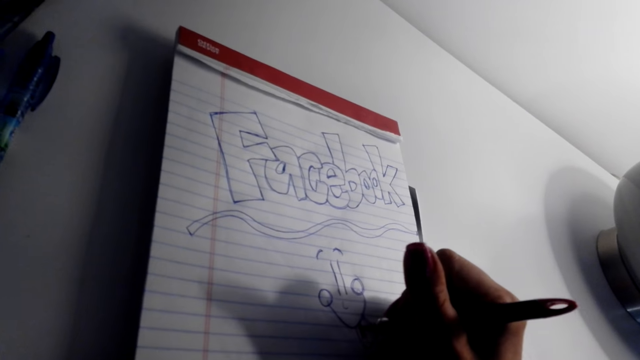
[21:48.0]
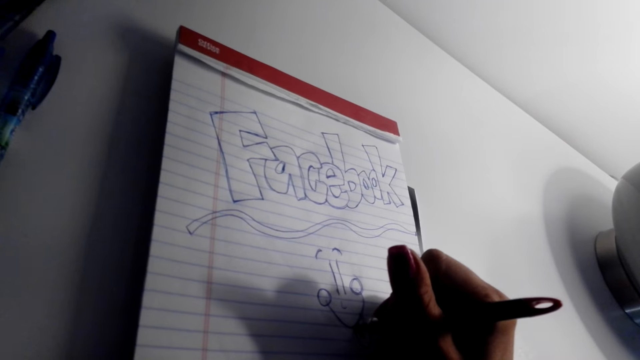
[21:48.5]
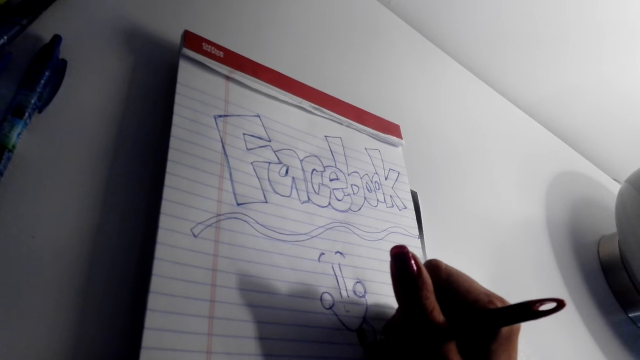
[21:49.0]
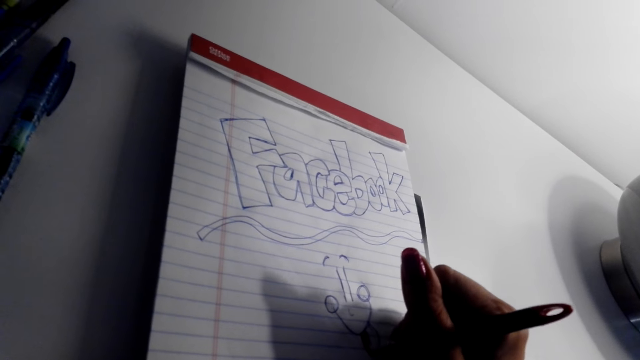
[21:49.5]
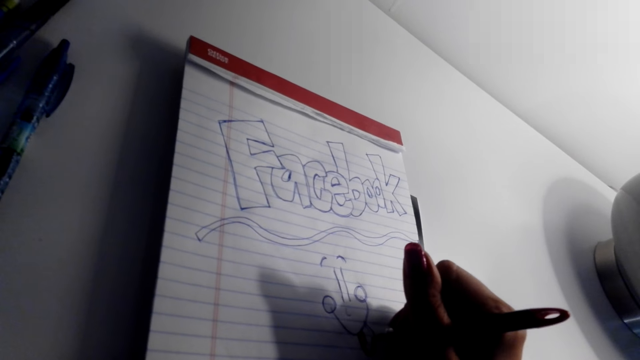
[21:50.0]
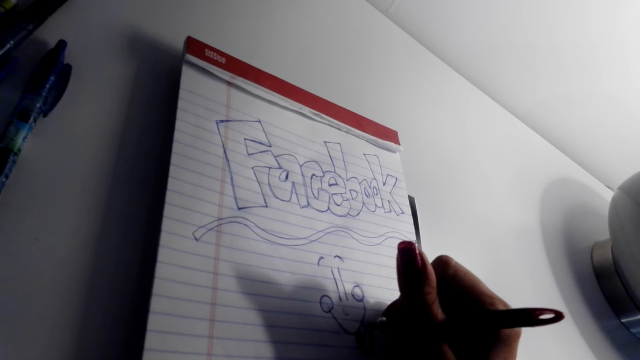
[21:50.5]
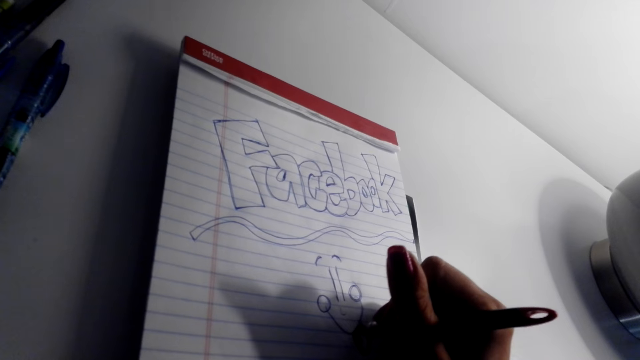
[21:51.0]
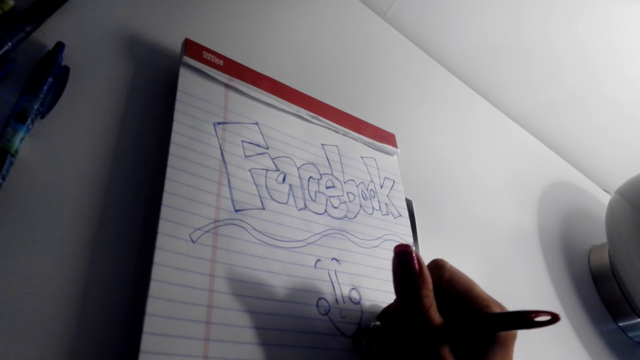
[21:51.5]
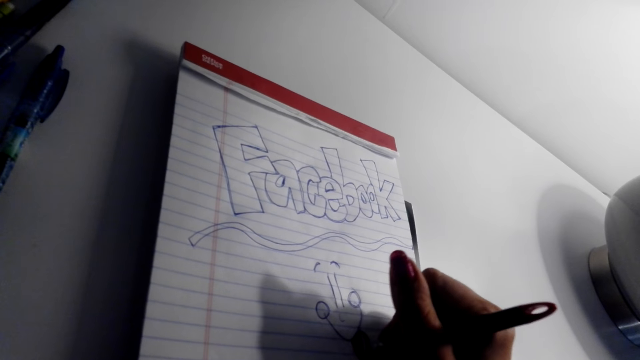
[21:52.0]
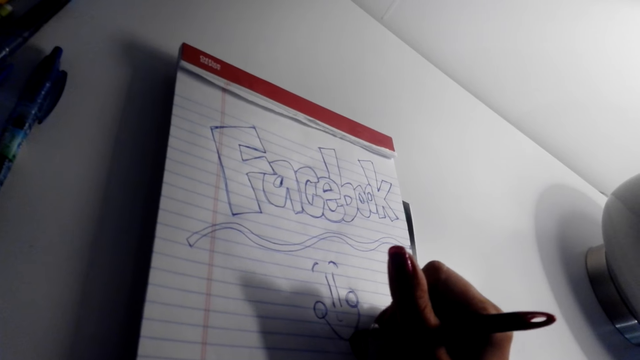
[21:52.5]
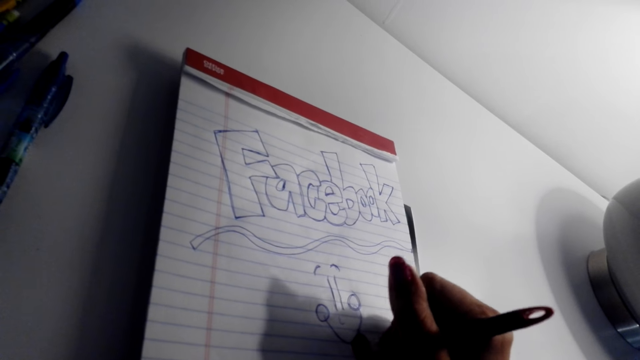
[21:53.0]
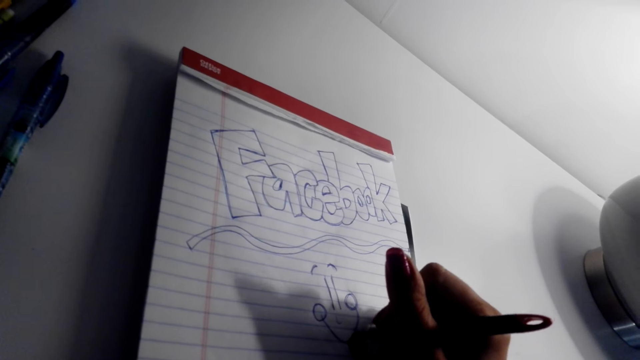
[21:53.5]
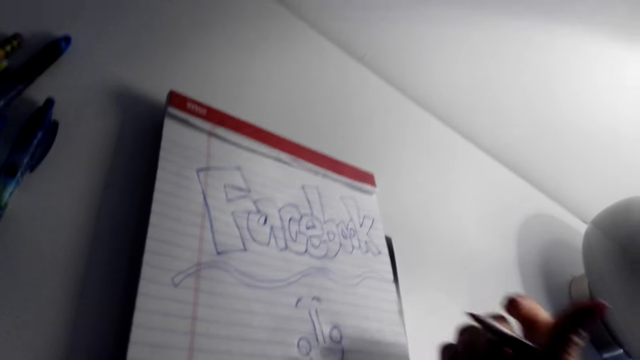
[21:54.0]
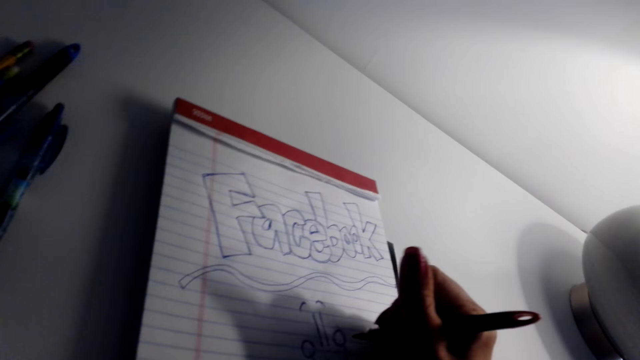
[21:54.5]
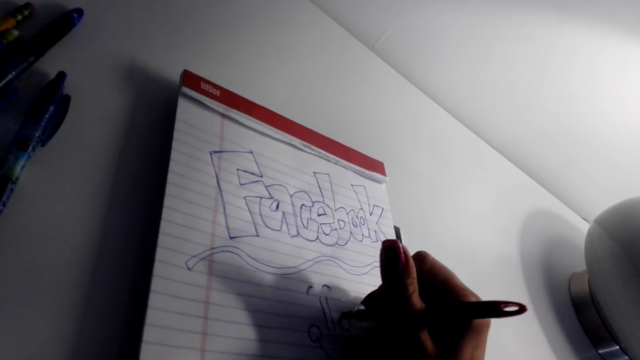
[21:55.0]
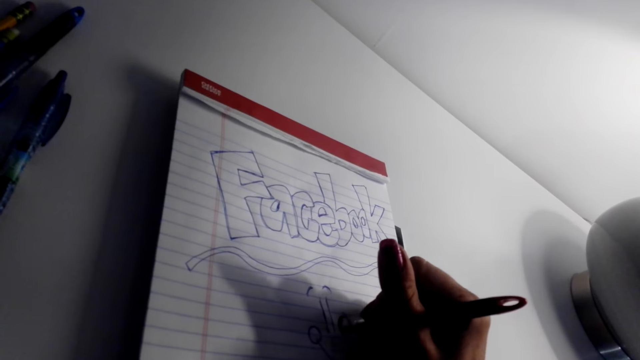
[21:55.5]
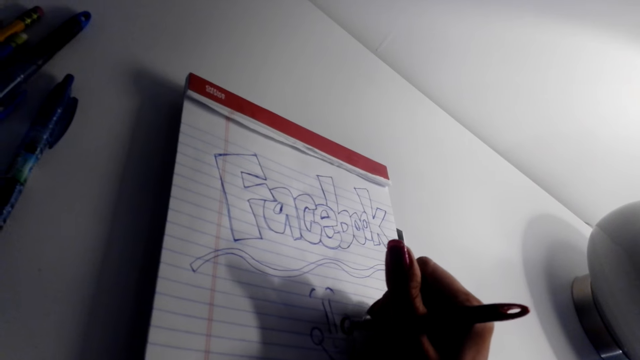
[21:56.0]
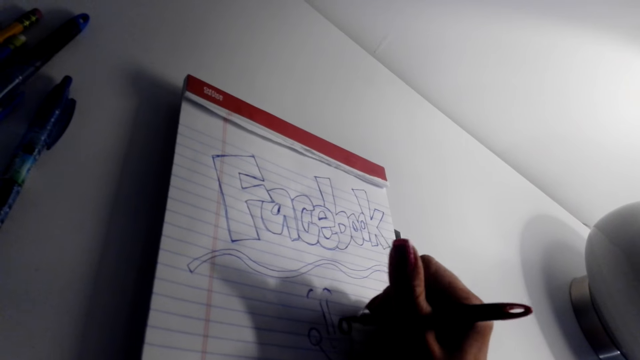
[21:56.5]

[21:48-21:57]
The camera wearer draws with a marker pen. They shade the drawing with the marker pen.

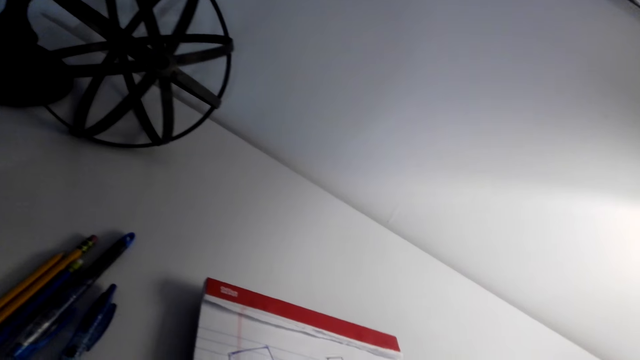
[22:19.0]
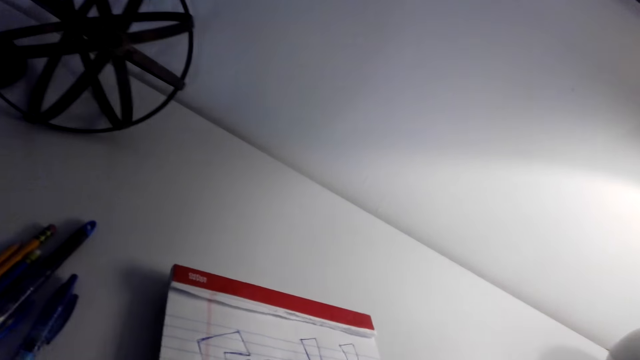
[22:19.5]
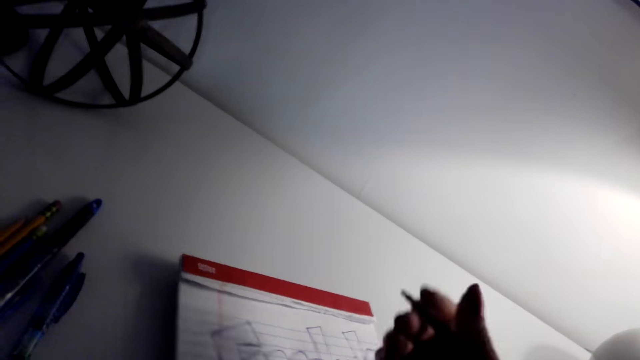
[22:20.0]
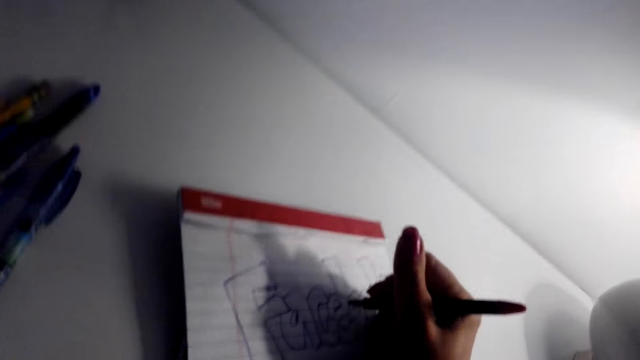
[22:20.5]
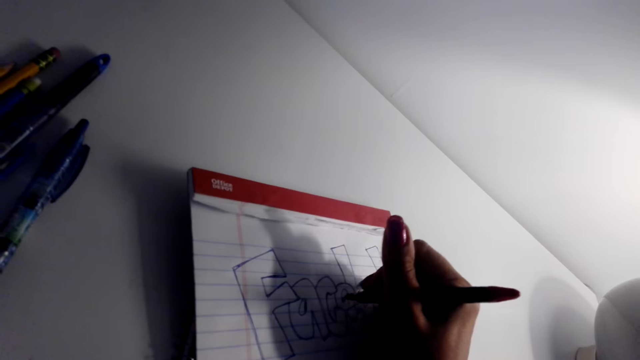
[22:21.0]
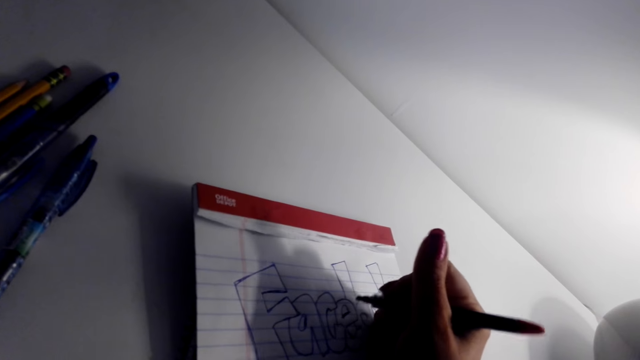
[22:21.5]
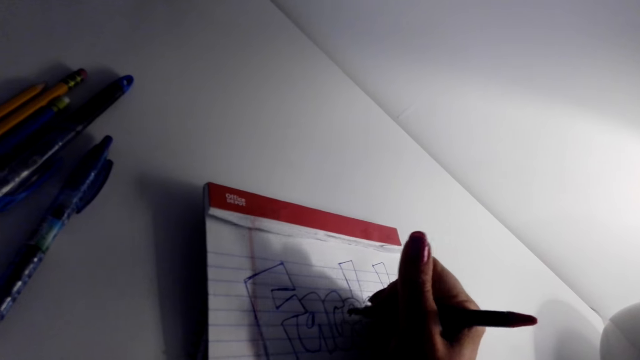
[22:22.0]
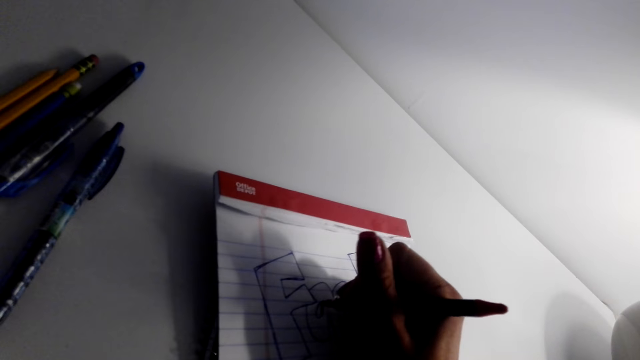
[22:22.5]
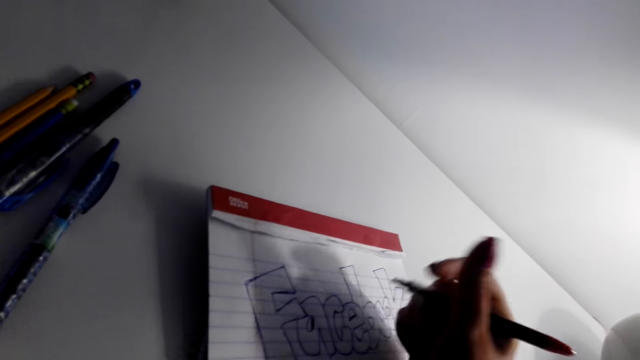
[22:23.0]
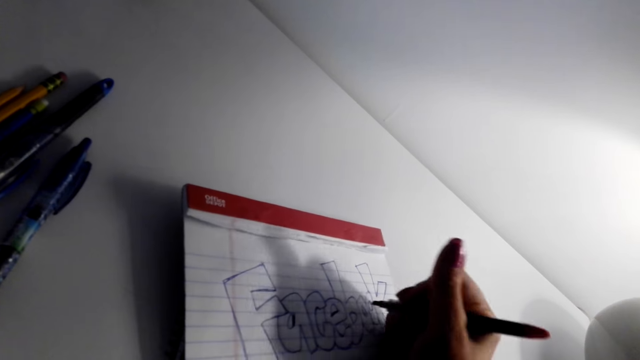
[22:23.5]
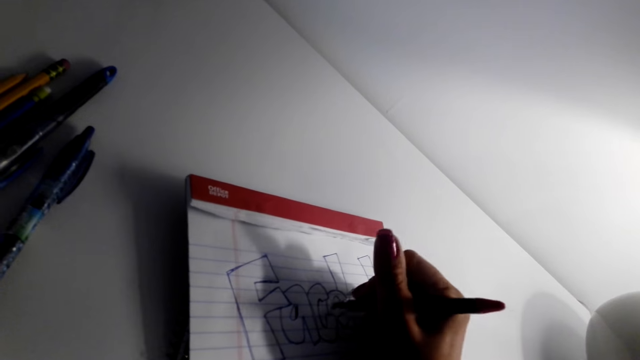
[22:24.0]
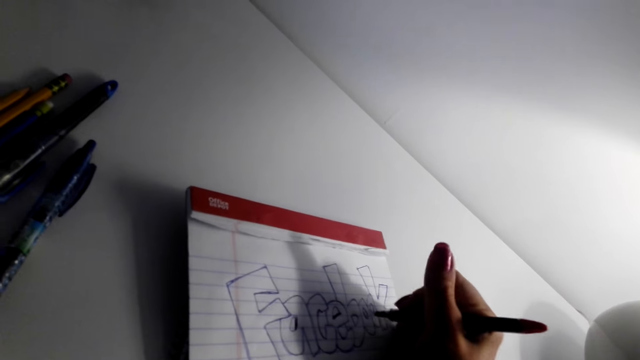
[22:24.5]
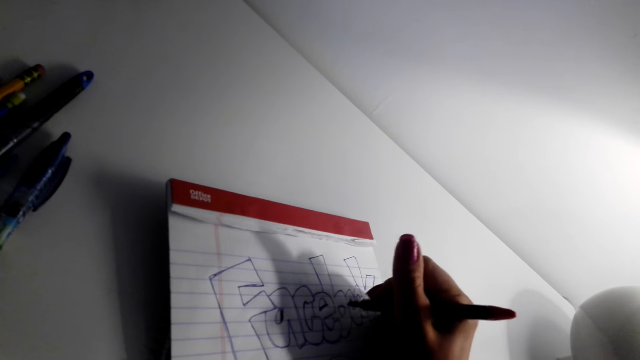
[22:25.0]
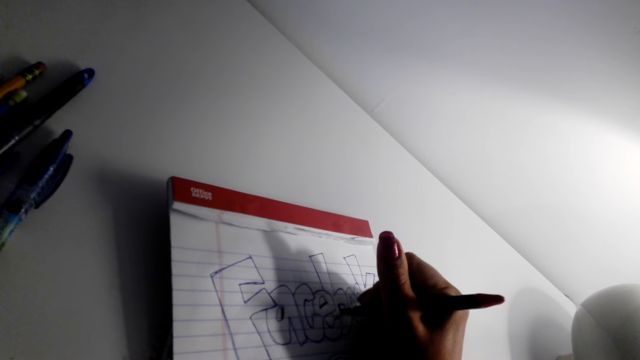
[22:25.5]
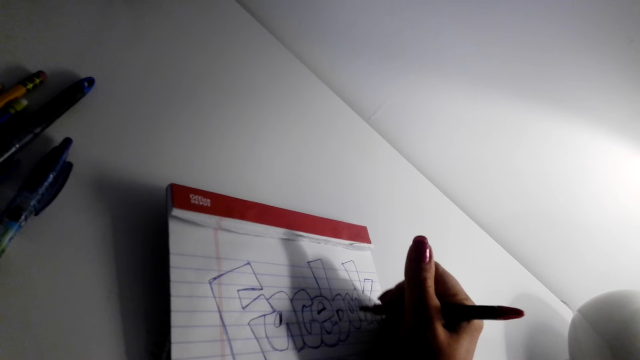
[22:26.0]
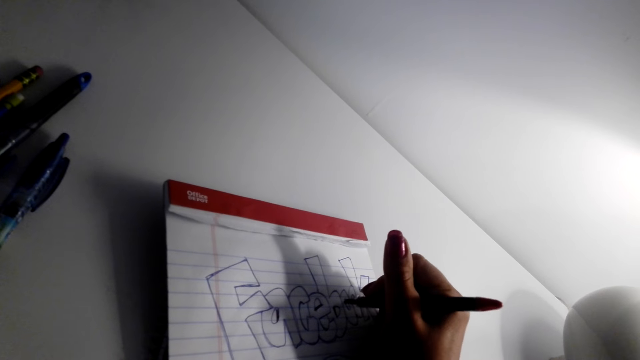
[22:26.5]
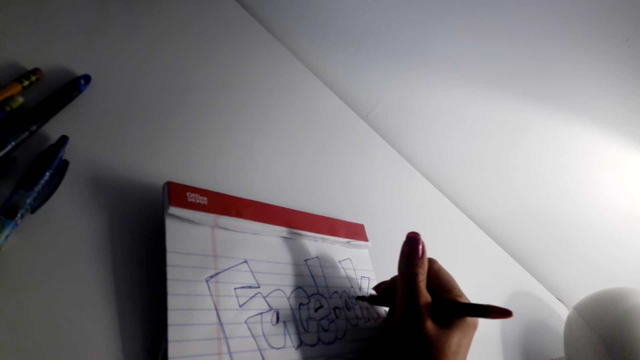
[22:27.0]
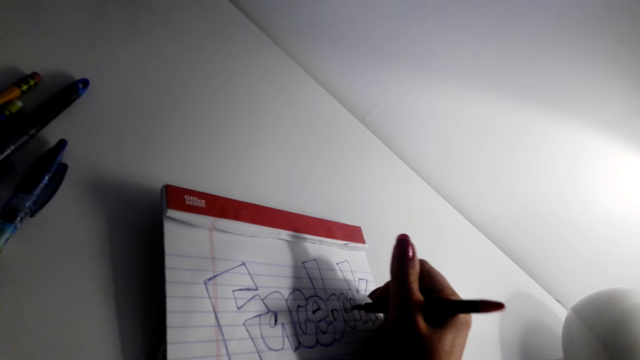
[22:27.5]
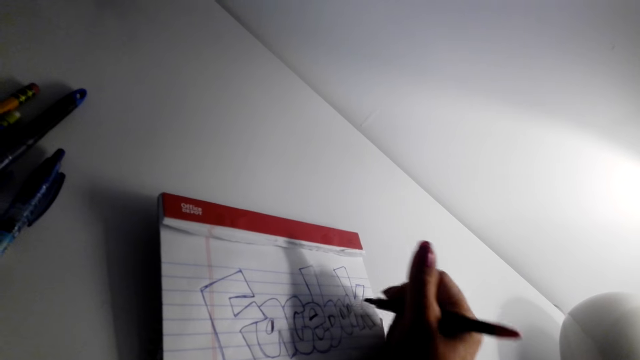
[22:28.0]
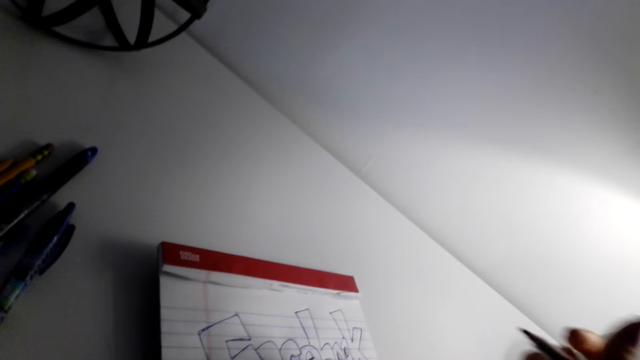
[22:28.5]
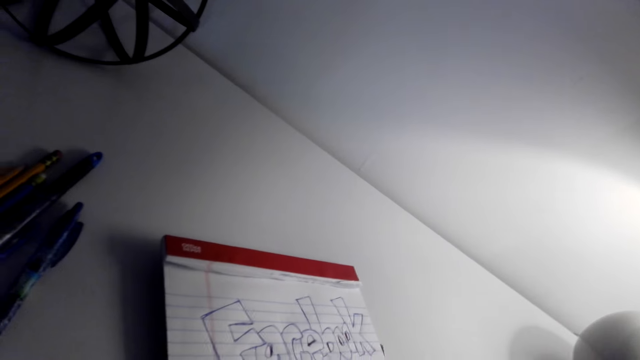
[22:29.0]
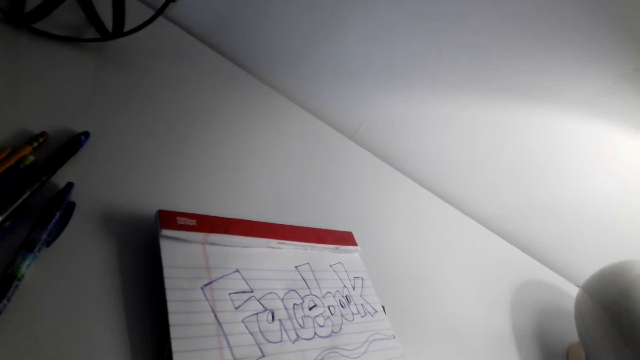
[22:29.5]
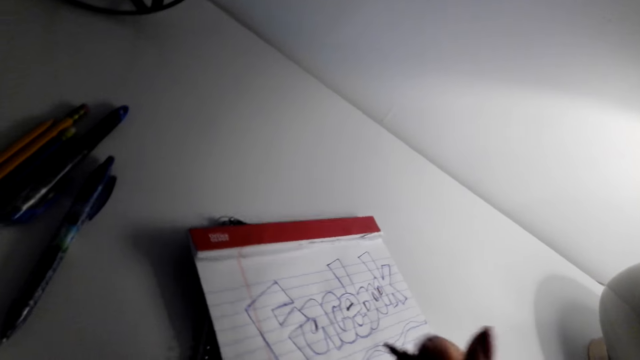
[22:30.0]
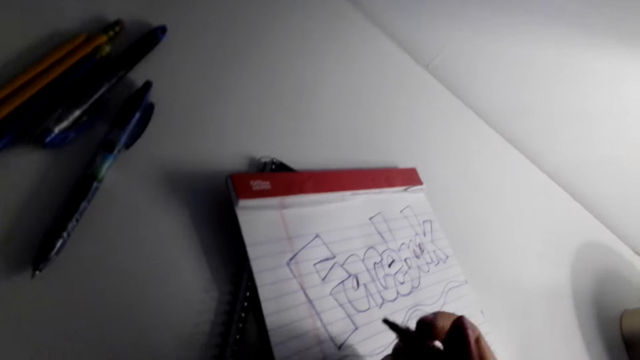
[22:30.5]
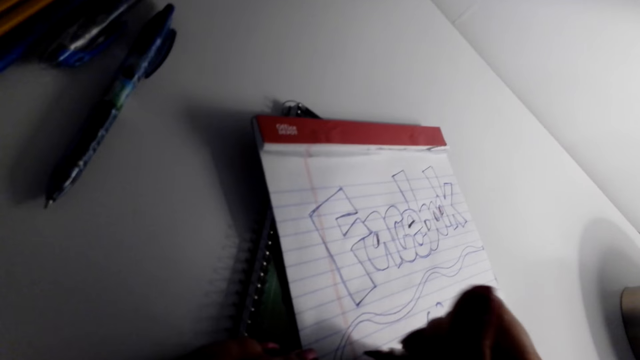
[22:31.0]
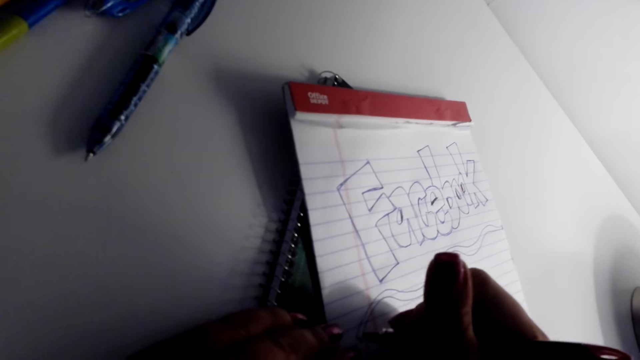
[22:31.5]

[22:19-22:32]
The camera wearer shades the letters with a marker pen.
